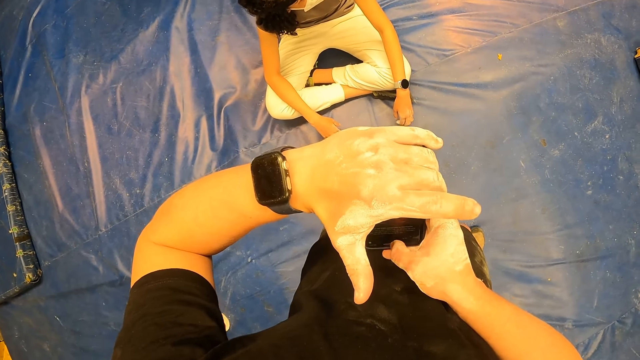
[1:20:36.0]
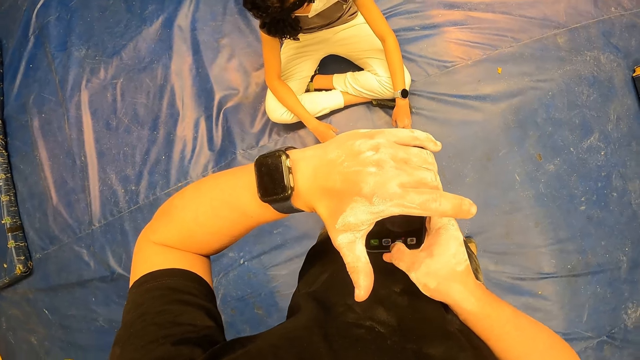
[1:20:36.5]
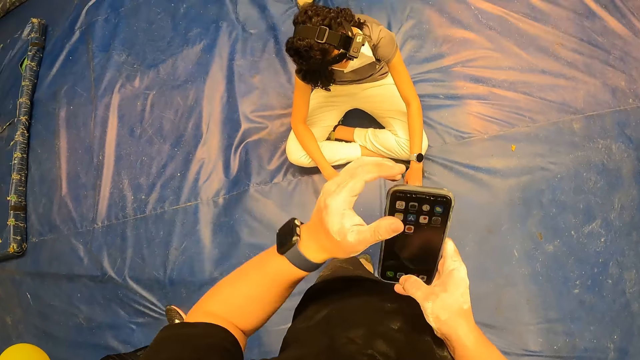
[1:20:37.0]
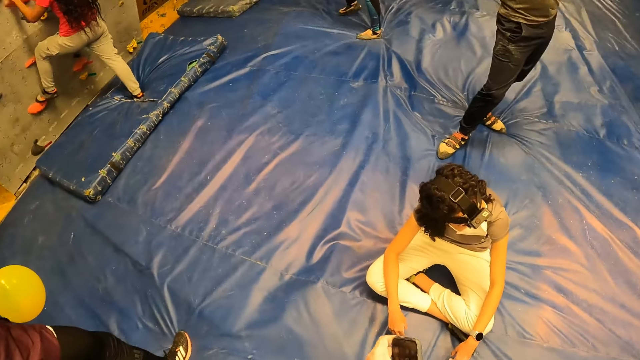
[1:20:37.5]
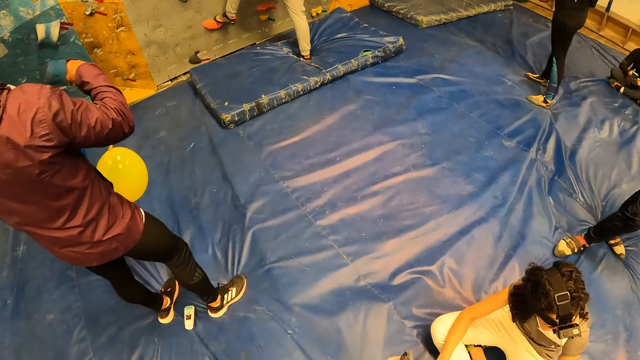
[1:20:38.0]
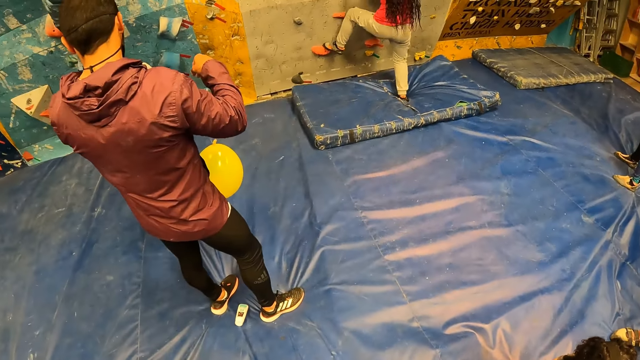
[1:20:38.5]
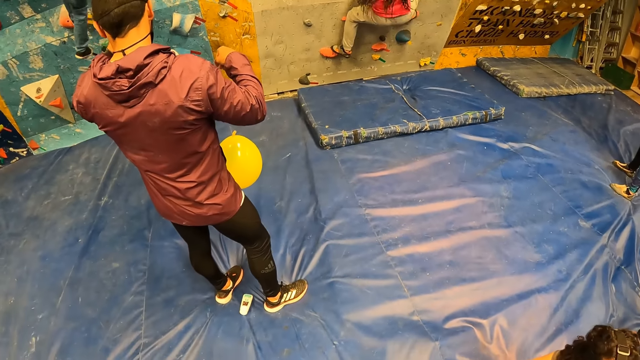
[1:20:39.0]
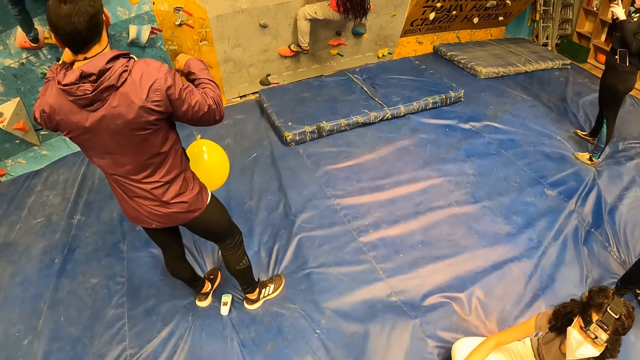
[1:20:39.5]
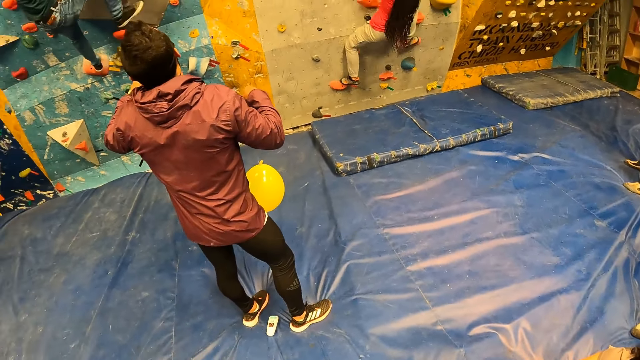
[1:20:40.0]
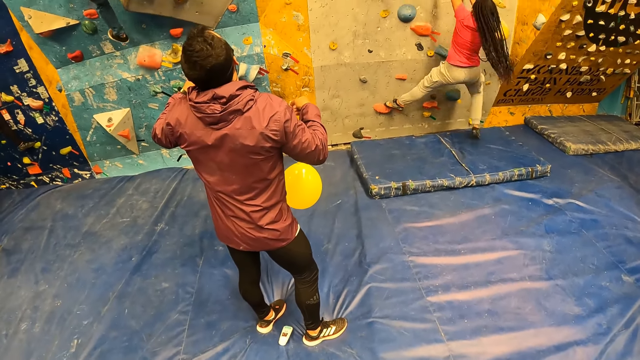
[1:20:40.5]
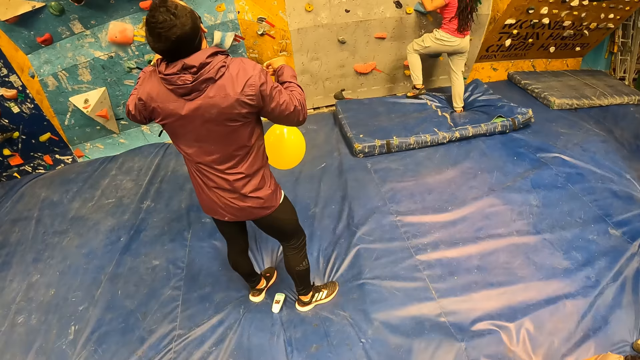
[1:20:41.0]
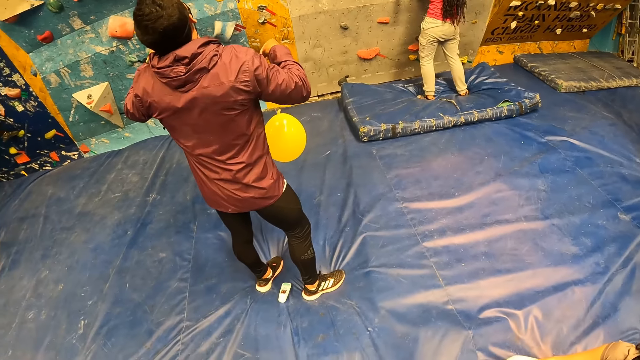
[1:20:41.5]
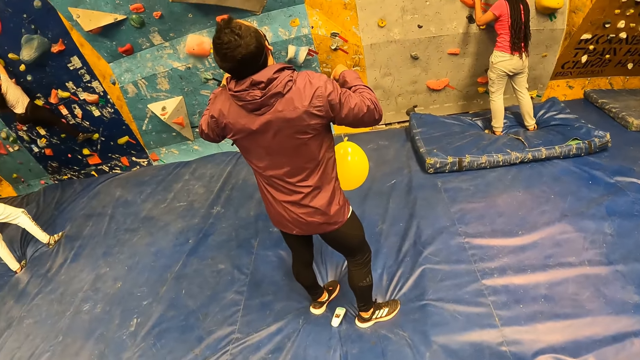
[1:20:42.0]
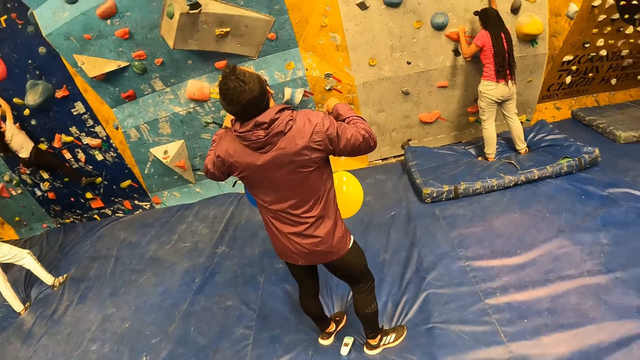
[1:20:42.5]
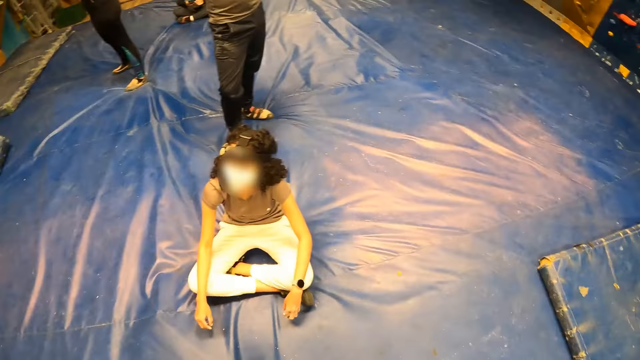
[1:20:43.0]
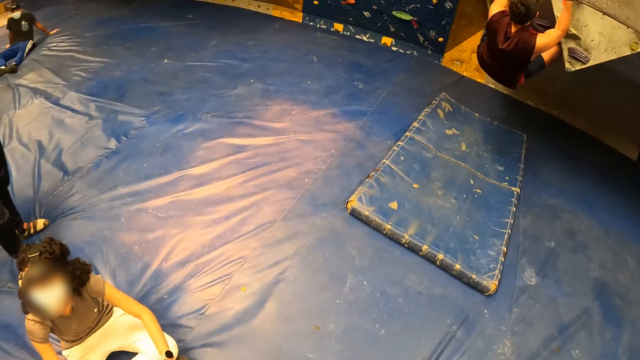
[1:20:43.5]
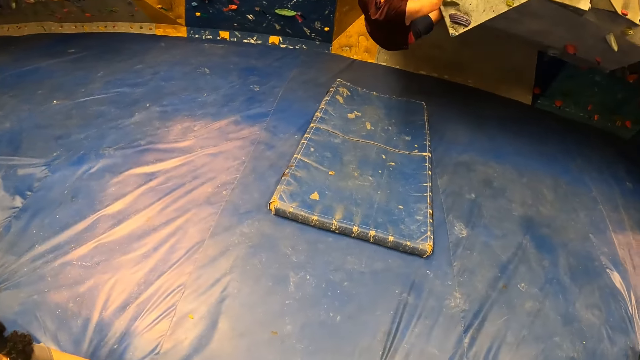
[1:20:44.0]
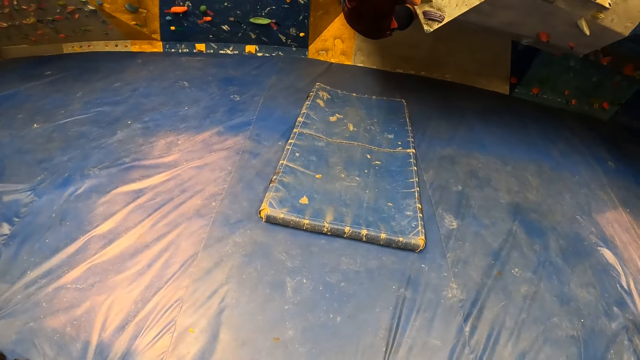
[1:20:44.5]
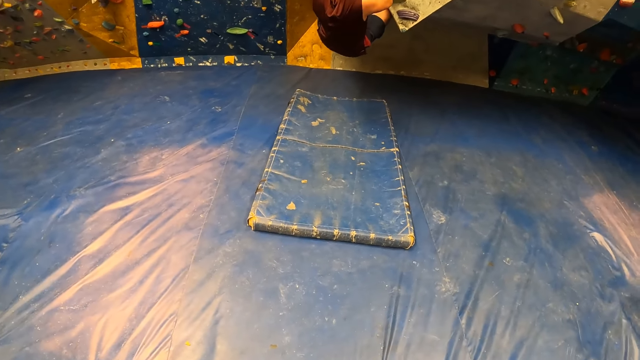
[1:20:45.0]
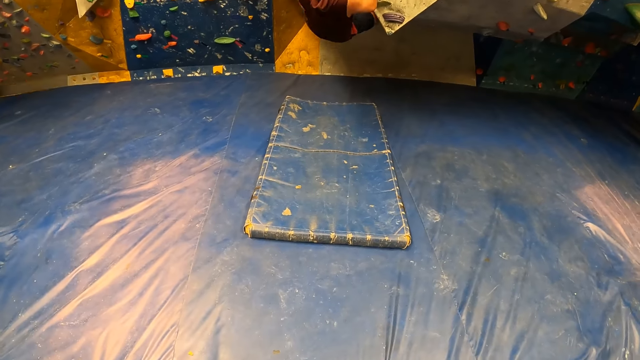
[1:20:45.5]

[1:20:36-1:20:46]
The camera wearer takes away the phone. A woman climbs the bouldering wall. The camera wearer looks around. A man holds a yellow balloon in his right hand. Another man climbs the bouldering wall. The woman jumps down from the bouldering wall to the crash pad on both feet. Another man climbs the bouldering wall.

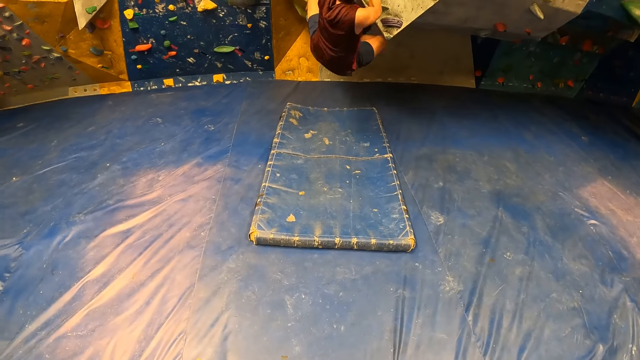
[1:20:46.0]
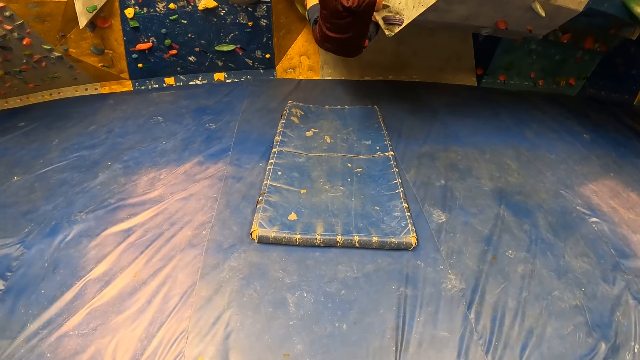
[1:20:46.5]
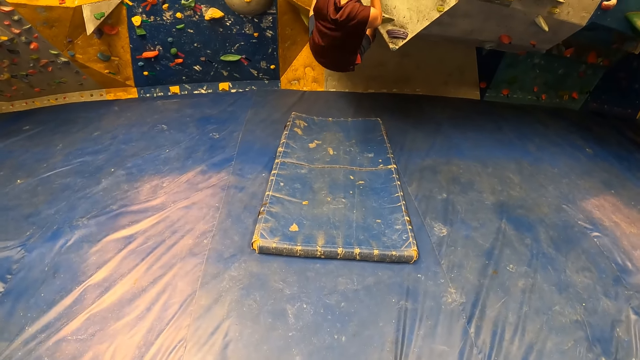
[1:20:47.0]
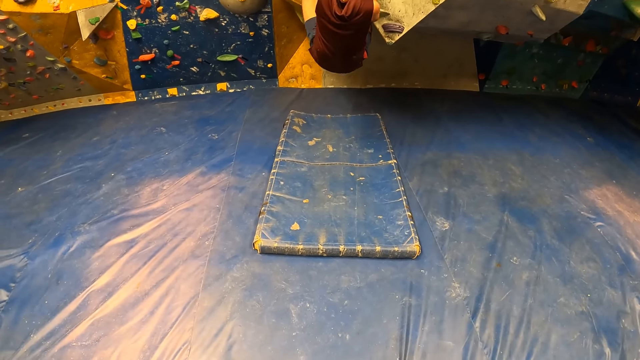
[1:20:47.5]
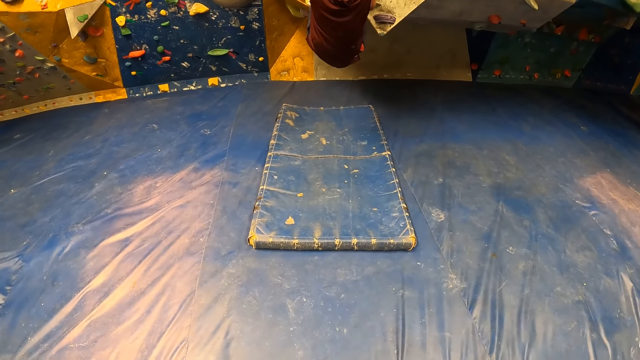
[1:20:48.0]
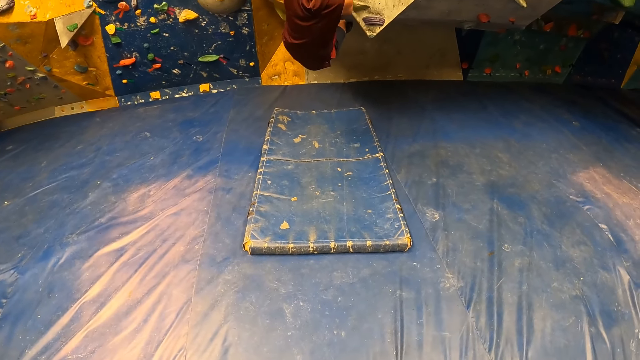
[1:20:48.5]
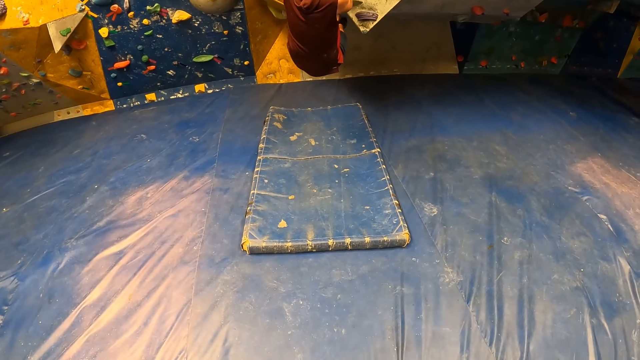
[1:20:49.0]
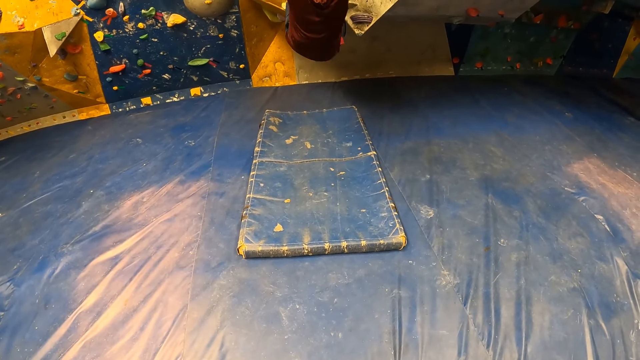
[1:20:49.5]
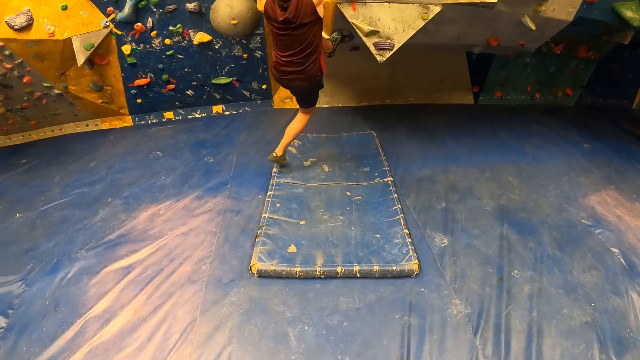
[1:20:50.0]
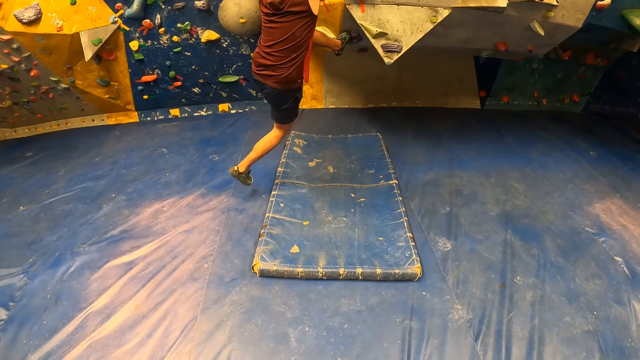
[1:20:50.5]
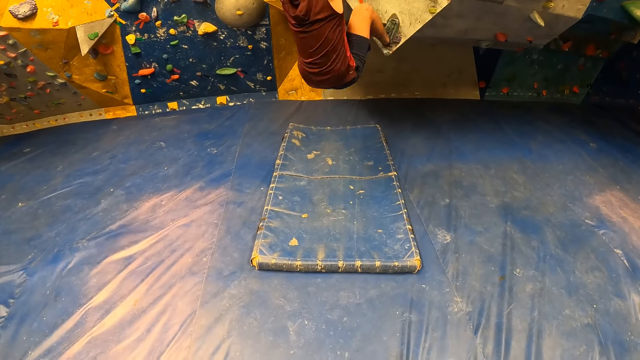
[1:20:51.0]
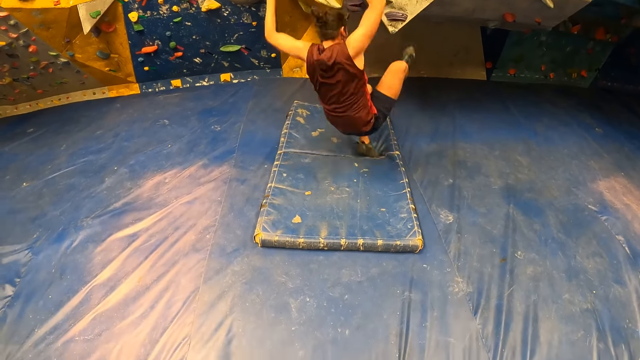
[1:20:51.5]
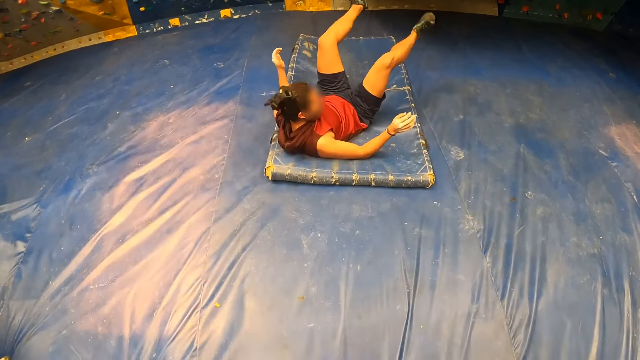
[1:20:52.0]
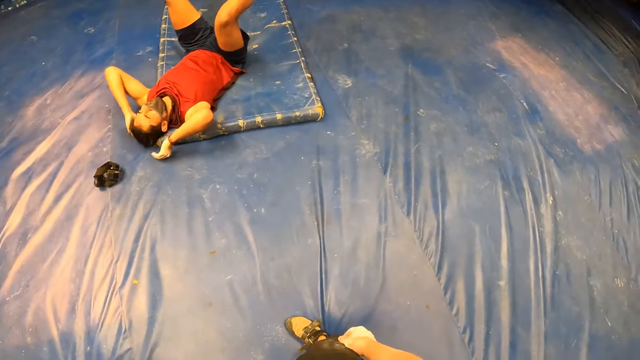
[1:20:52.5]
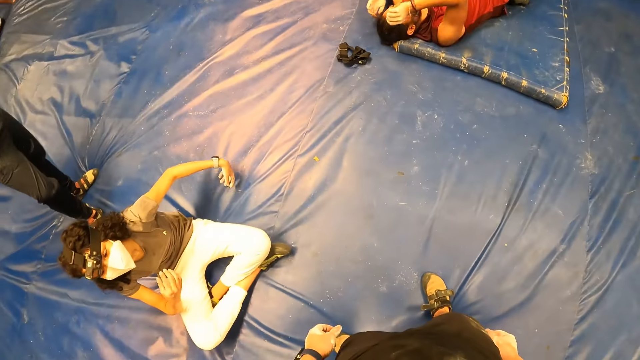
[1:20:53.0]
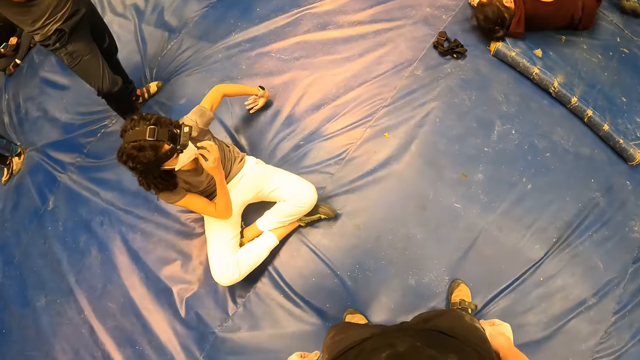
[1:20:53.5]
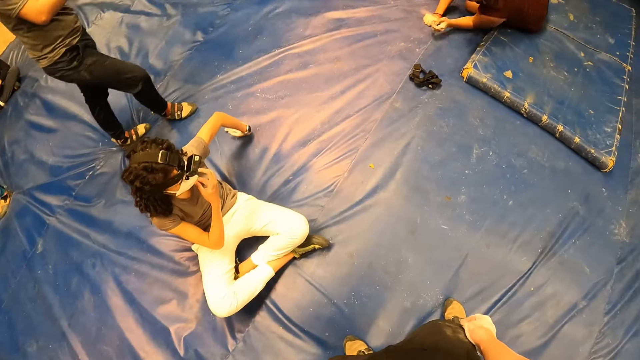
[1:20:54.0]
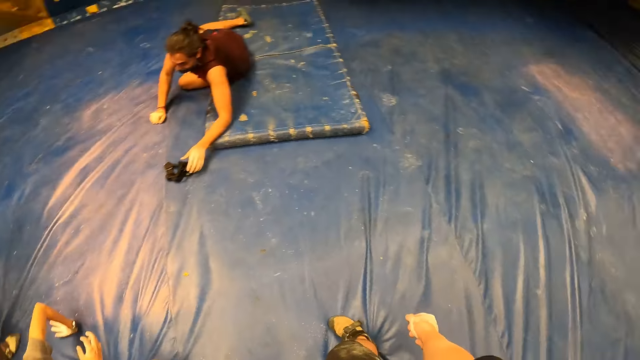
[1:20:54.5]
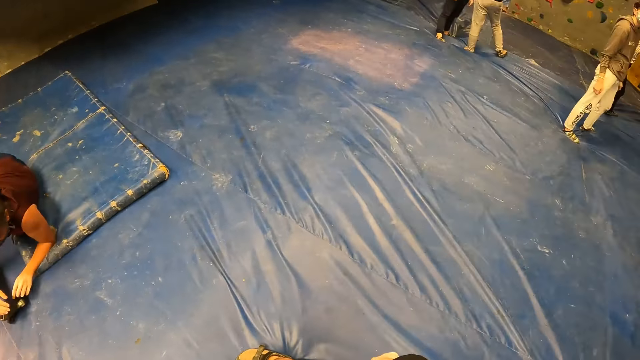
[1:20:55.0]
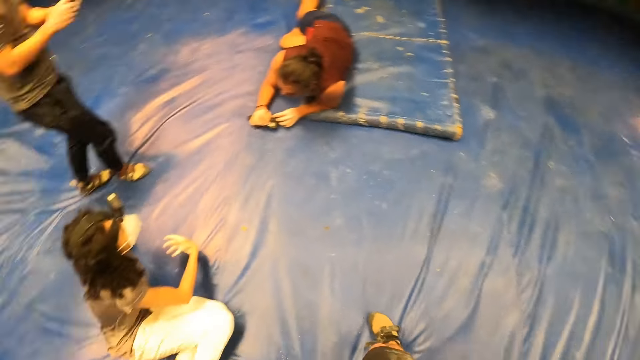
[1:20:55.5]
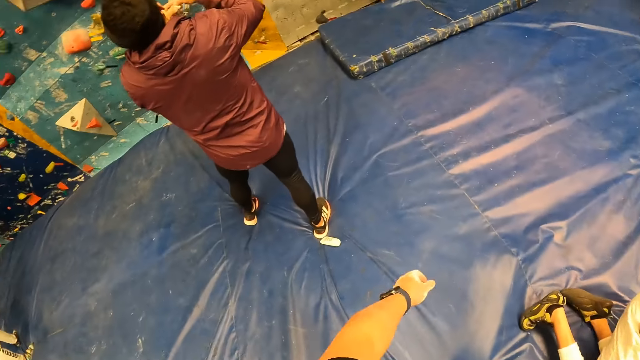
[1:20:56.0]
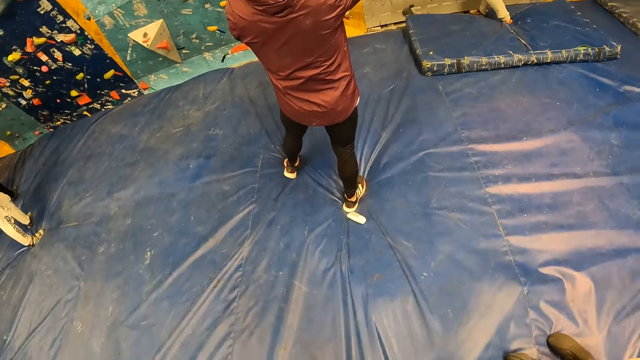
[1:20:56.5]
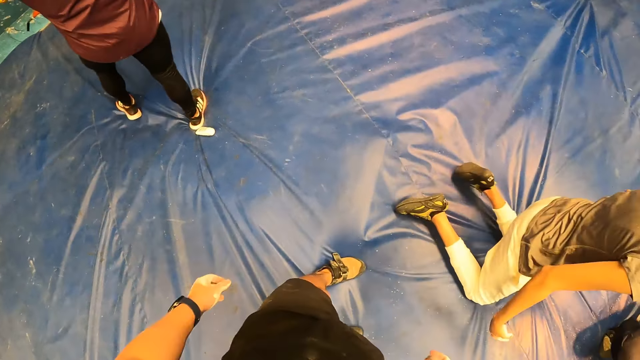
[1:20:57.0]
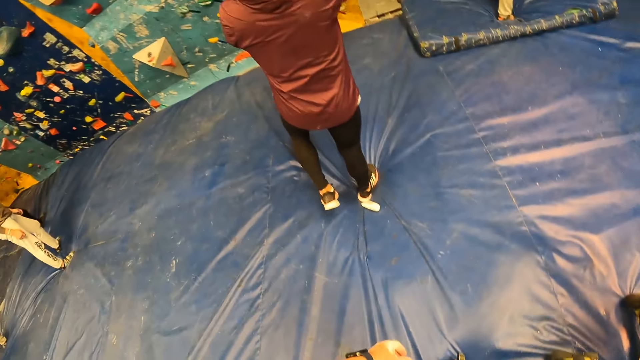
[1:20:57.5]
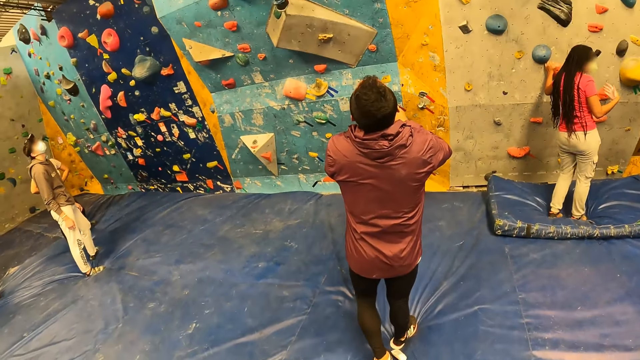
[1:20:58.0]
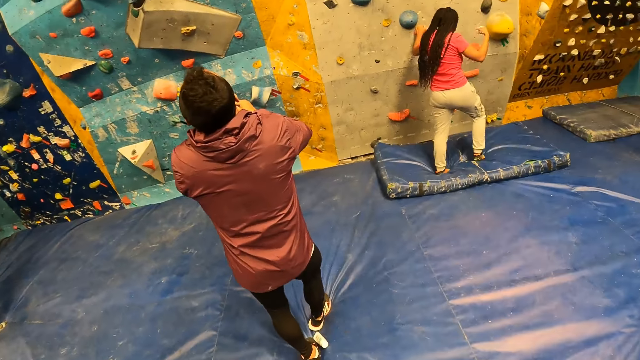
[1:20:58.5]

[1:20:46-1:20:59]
A man swings on the climbing wall. The man falls from the bouldering wall to the crash pad. The camera wearer looks around. The man picks up a camera from the ground with his left hand. The camera wearer sways their right hand. They sway their left hand and look around.
